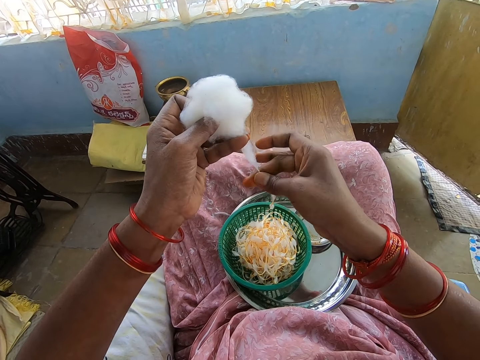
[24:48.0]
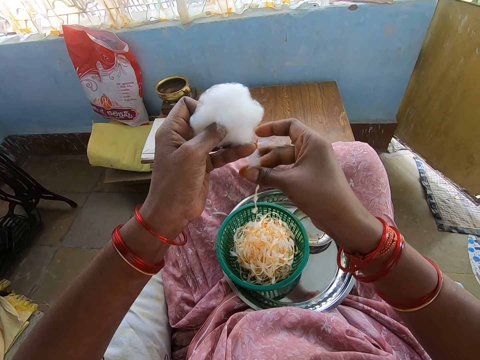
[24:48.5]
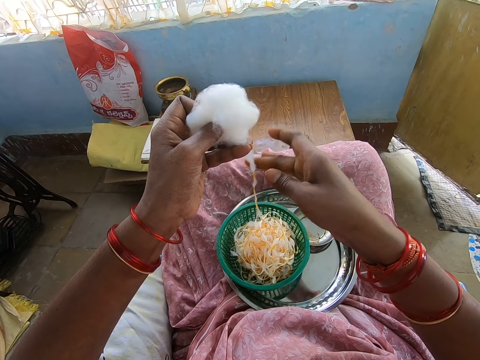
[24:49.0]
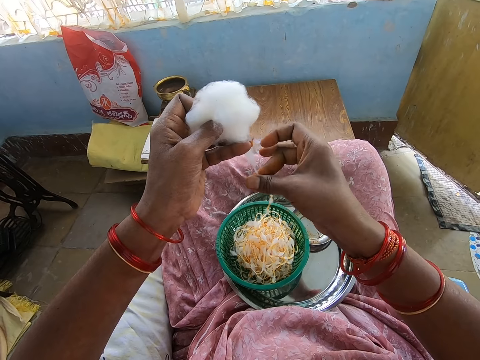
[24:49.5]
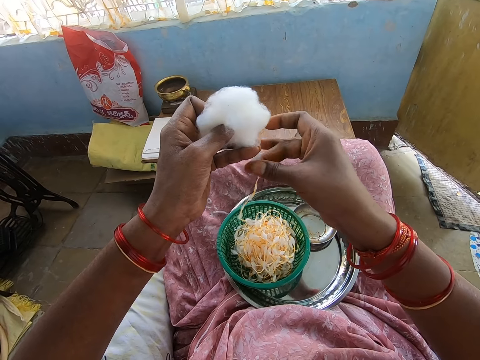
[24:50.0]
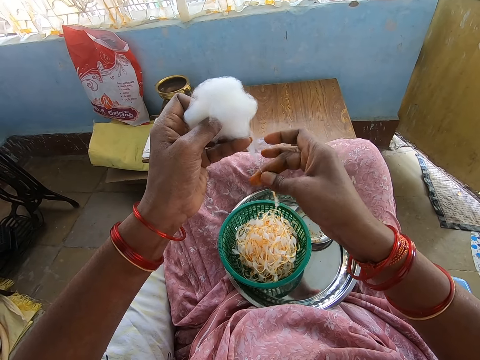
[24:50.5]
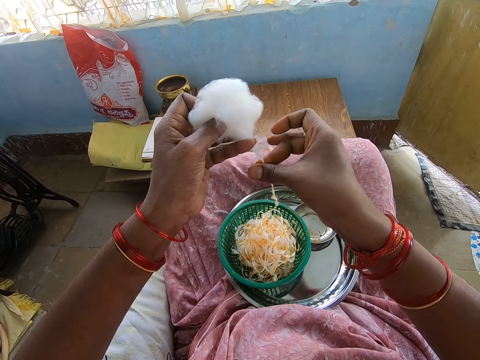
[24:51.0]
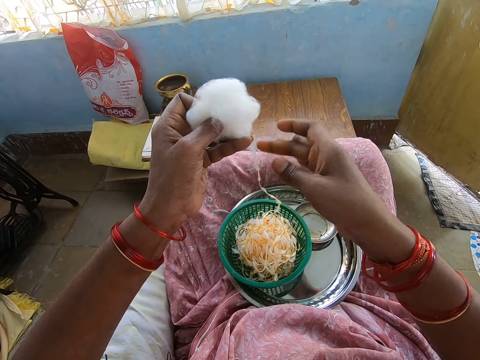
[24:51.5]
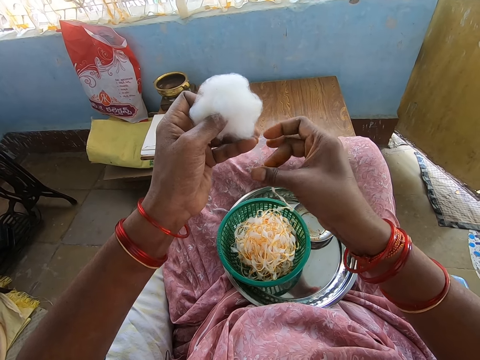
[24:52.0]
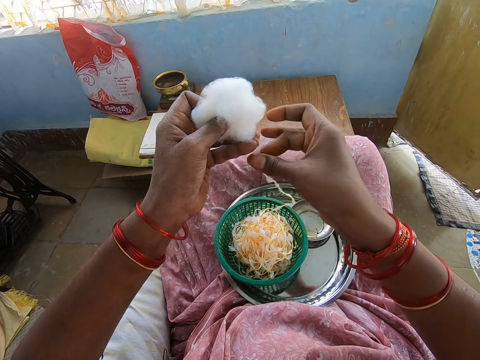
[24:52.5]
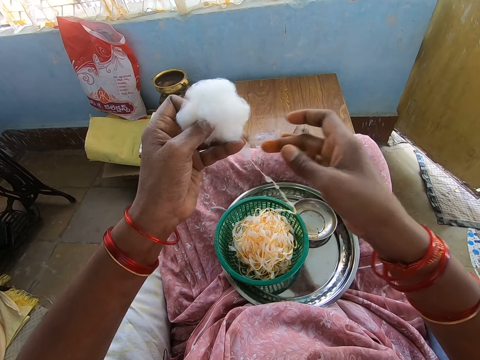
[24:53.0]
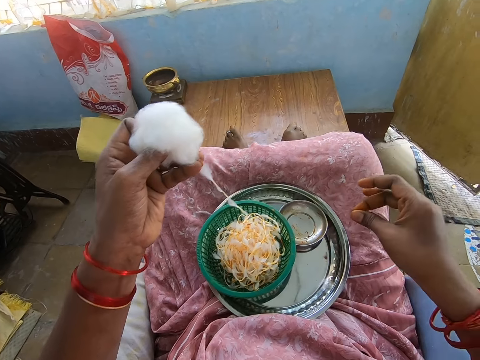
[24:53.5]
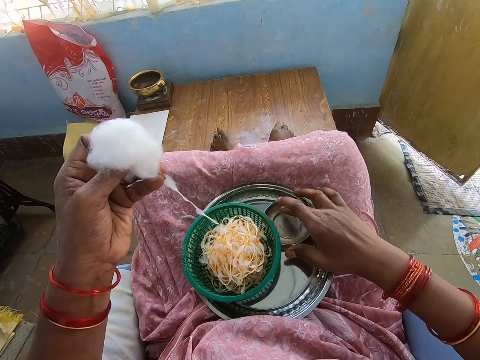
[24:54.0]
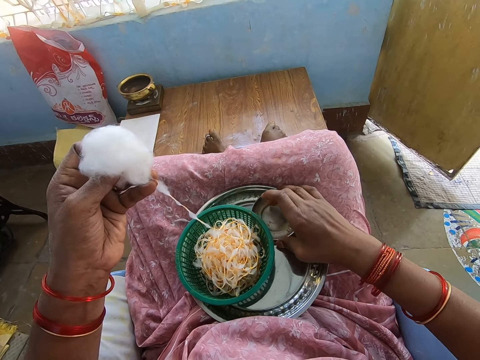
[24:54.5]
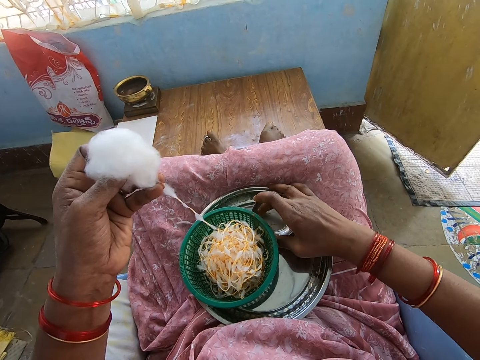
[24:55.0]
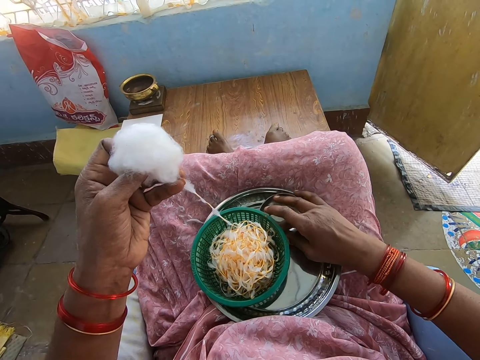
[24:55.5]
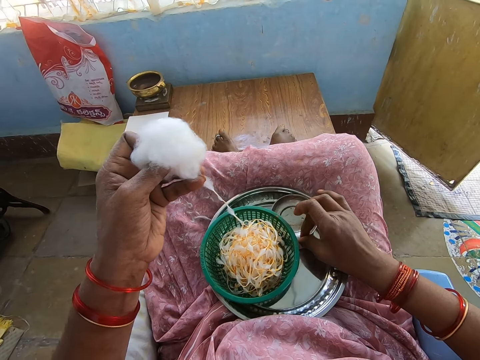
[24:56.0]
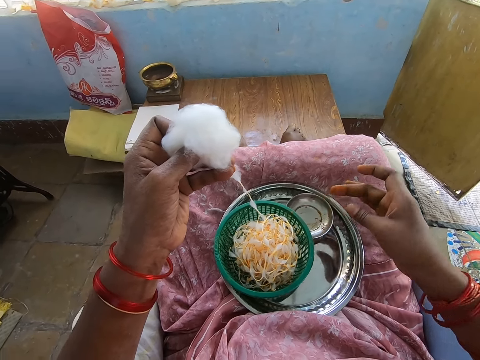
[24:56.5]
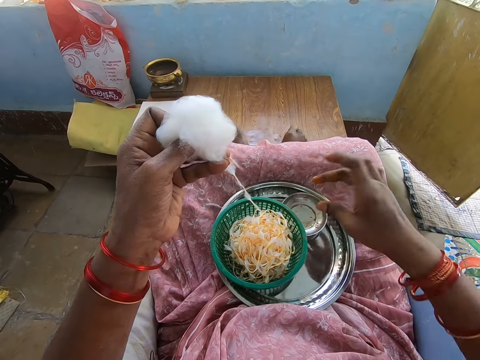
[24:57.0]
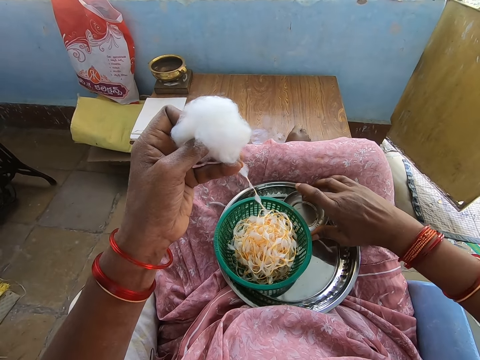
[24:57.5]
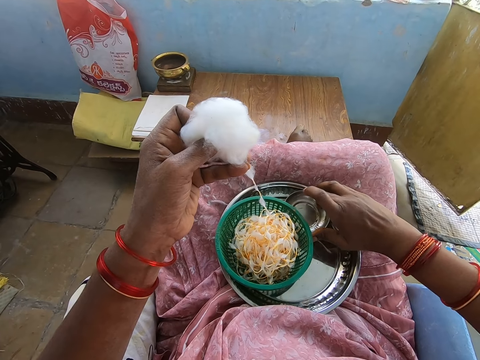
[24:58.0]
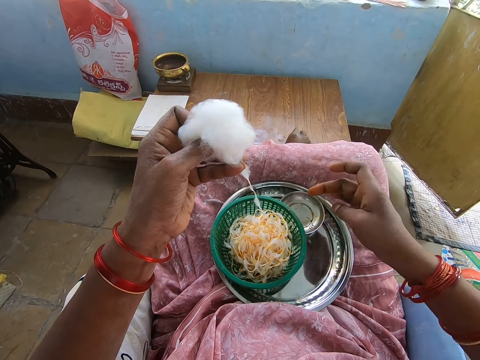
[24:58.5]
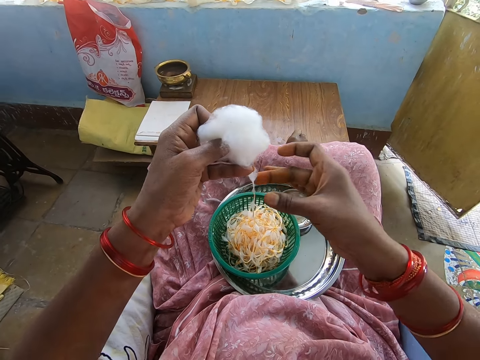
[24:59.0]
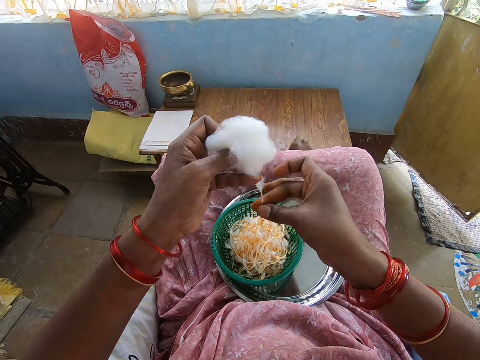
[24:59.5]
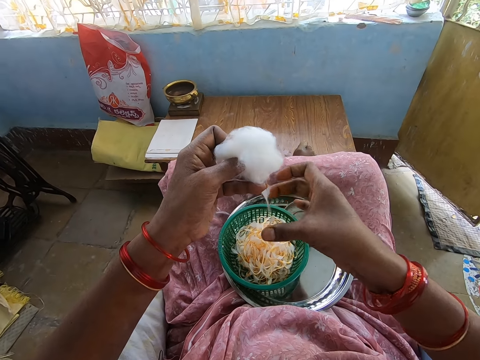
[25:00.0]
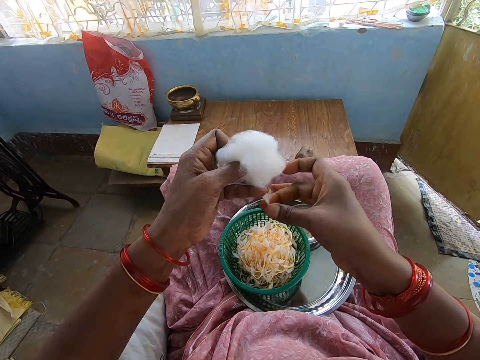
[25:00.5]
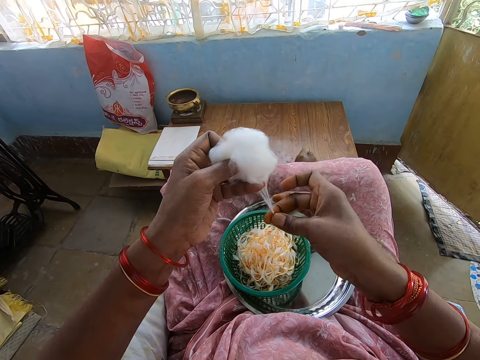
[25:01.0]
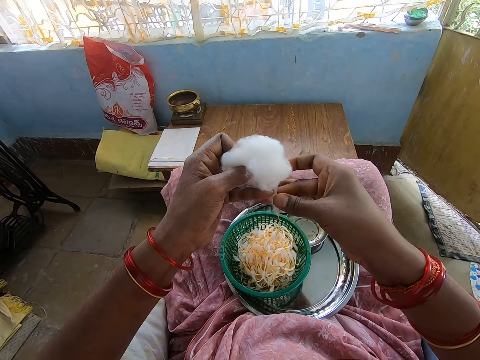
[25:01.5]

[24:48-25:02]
The camera wearer scoops paste from the plate. She applies oil on her right hand from the bowl in the tray on her lap. She rolls cotton with her right hand from the cotton ball in her left hand.

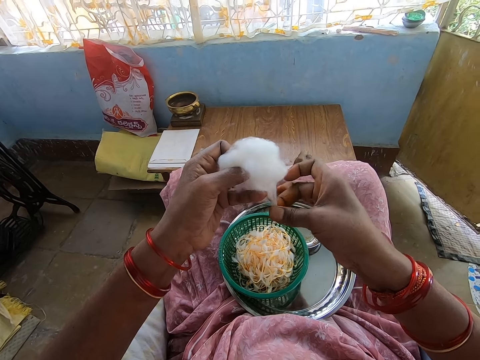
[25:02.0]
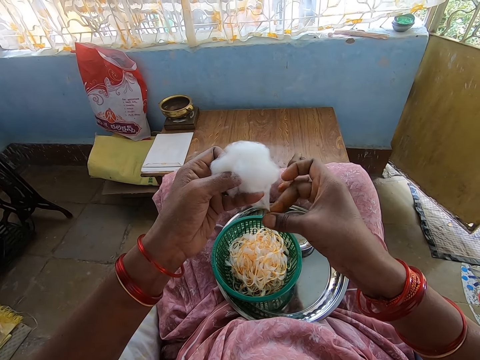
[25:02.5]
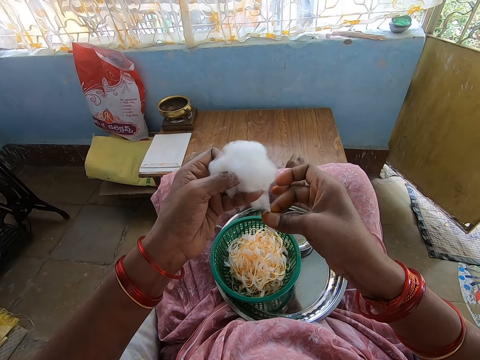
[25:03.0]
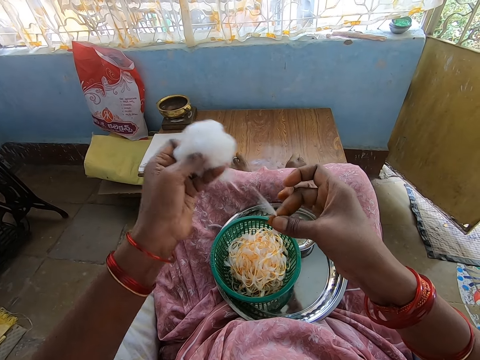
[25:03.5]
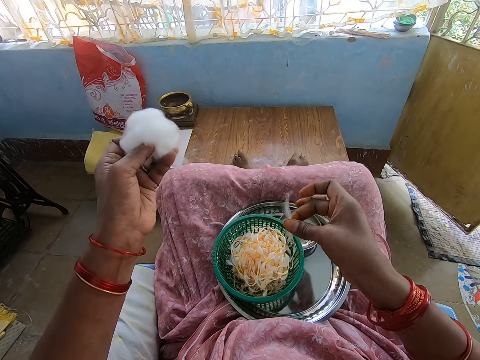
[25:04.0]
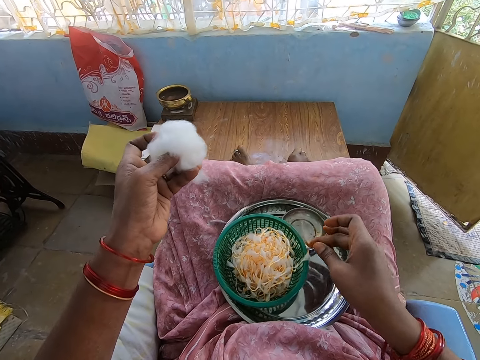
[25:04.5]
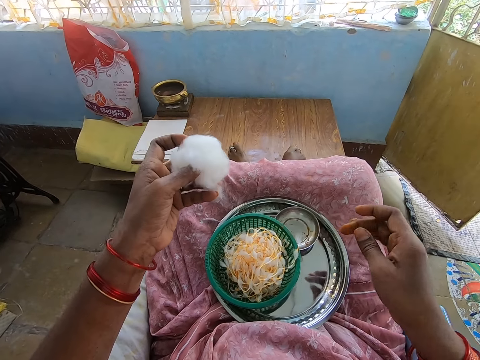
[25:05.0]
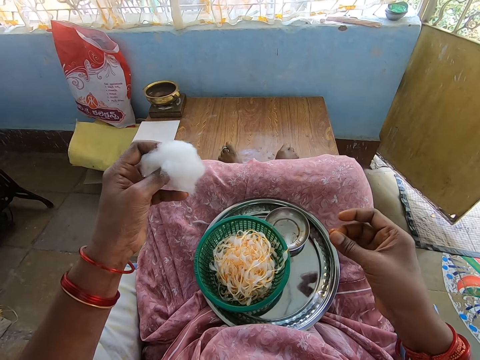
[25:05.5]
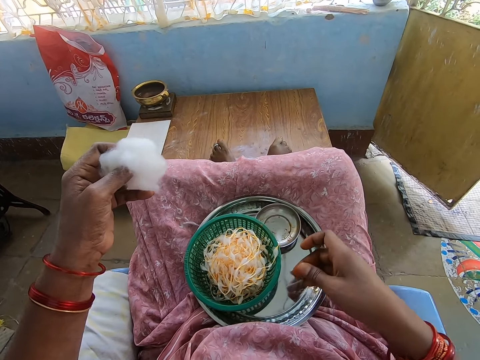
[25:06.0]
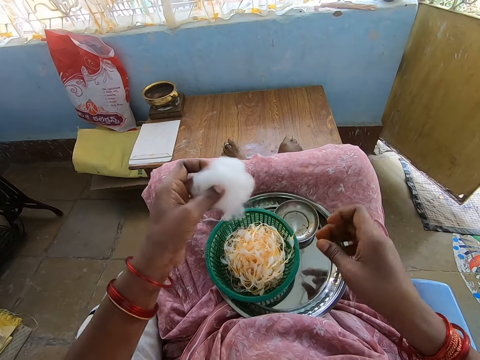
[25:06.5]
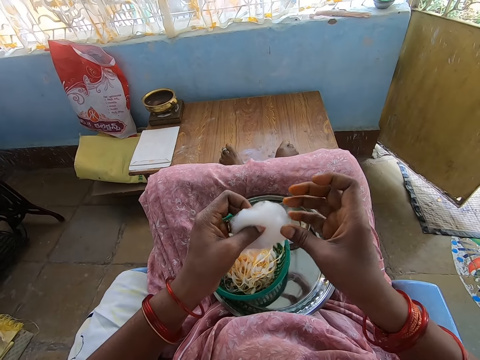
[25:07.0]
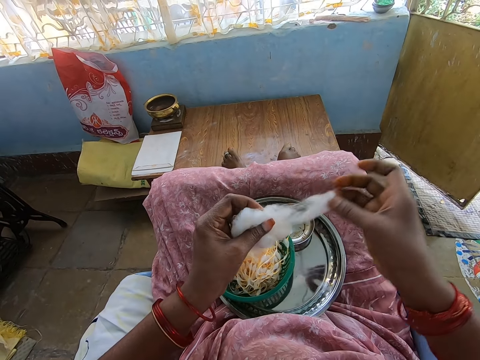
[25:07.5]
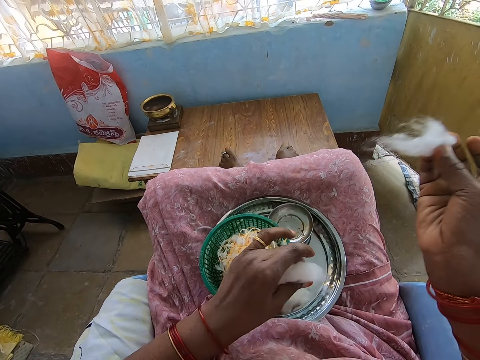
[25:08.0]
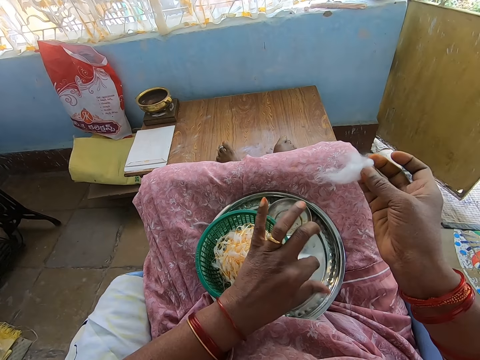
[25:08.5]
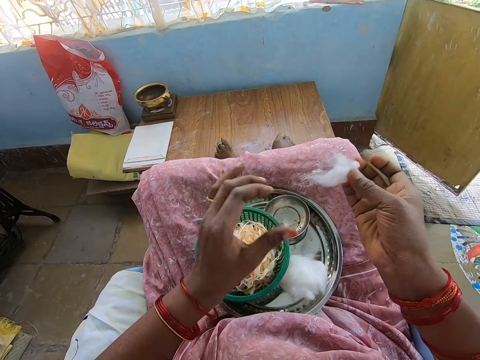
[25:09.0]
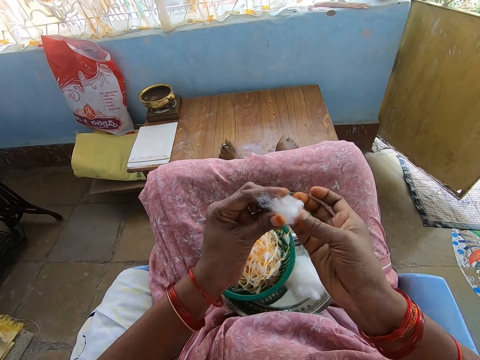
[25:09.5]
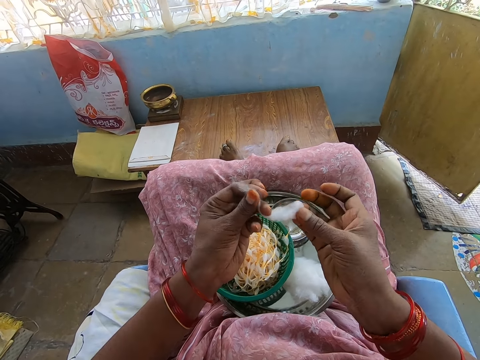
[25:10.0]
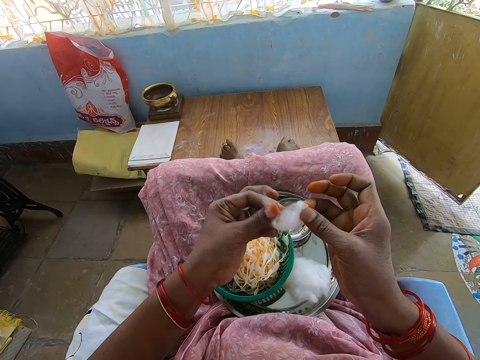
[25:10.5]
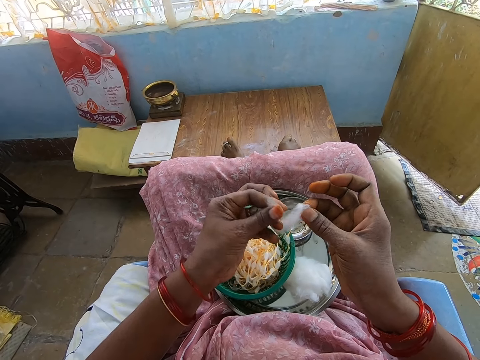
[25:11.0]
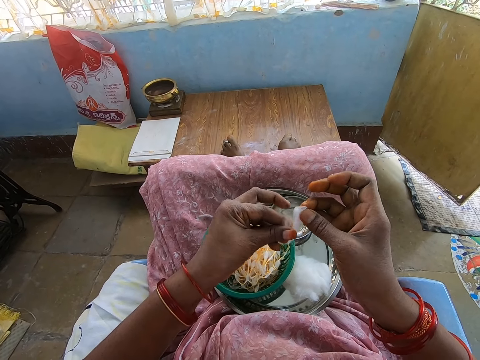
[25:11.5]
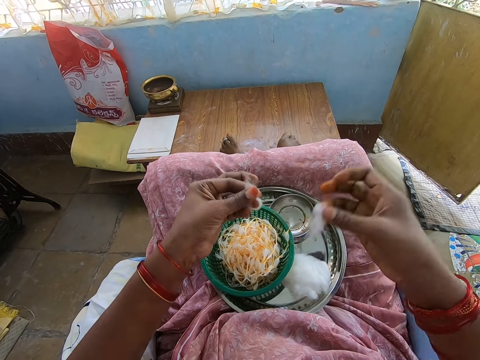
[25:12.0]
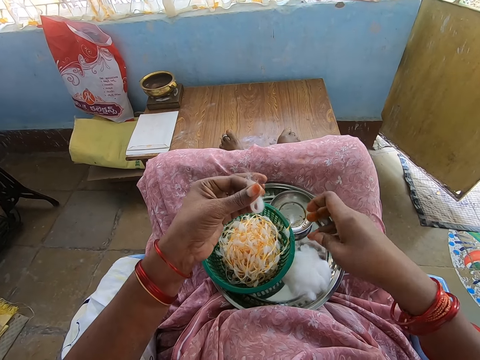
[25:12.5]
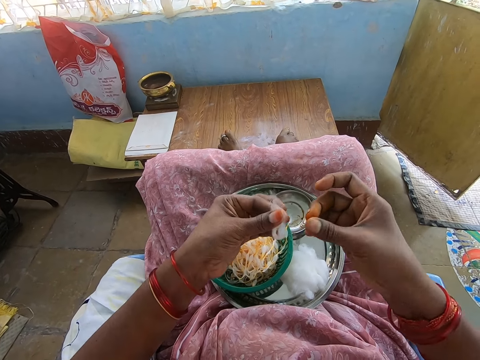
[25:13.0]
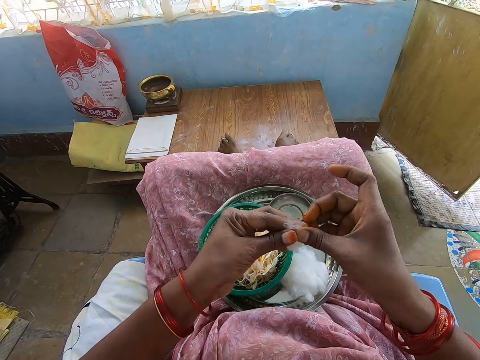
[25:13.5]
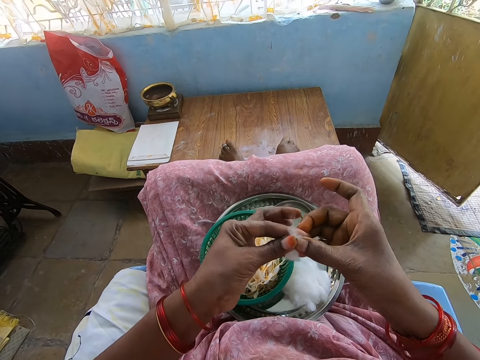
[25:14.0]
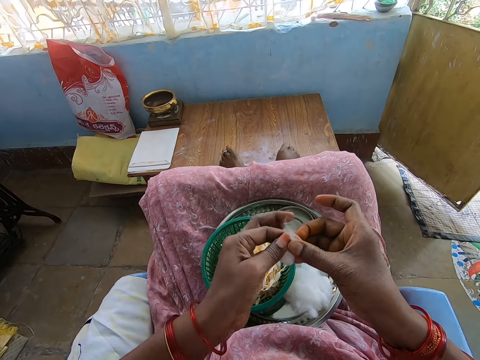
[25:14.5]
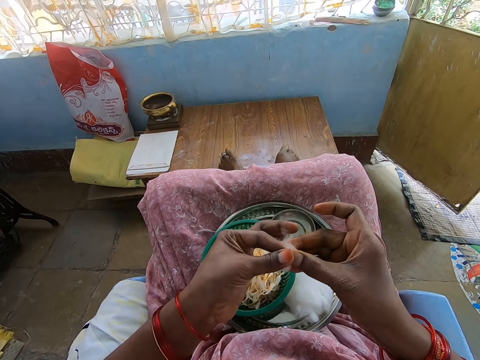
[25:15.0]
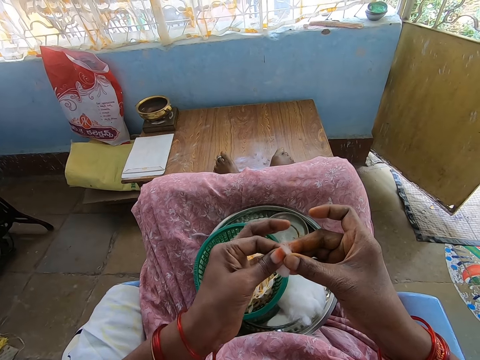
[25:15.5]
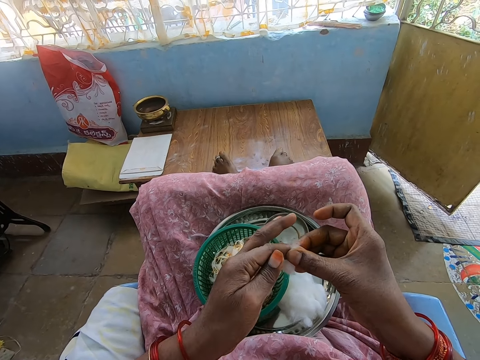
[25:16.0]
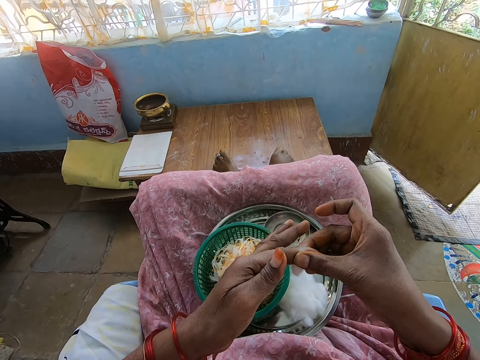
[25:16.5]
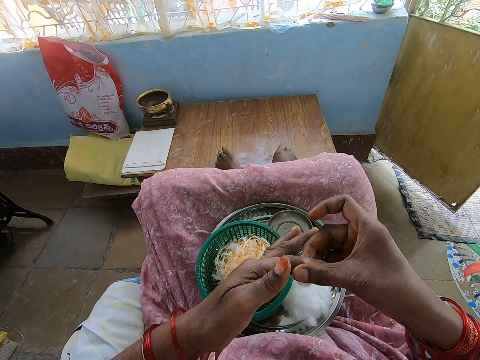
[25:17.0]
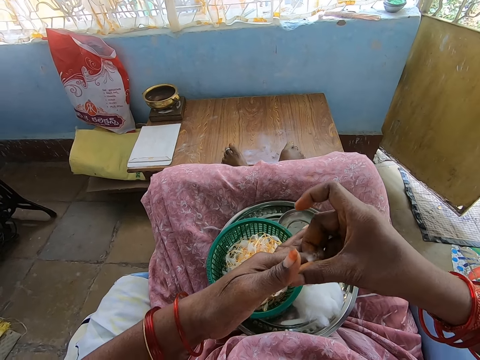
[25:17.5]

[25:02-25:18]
The camera wearer cuts the cotton from the cotton ball with her right hand. She puts the cotton wool in the small round basket. She moves a sieve in the tray with her right hand. She cuts a piece of cotton from the cotton ball with her right hand. She plucks the cotton wool with a hand. She puts the cotton wool in the serving tray. She places the cotton ball in the tray with her left hand. She folds the piece of cotton with her hands. She plucks the cotton wool with a hand. She places the piece of cotton in the serving tray with her right hand. She rolls the cotton with her hands.
